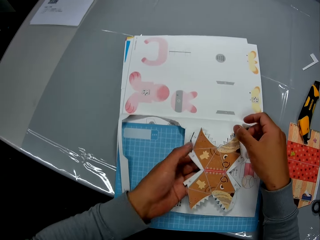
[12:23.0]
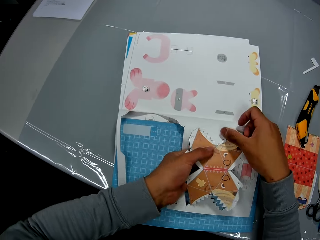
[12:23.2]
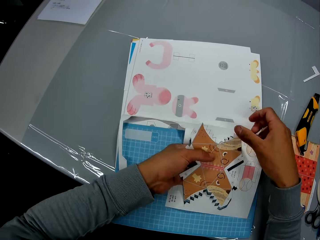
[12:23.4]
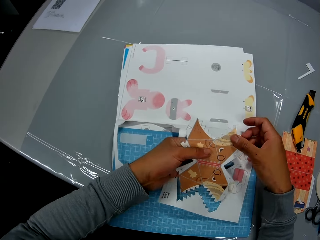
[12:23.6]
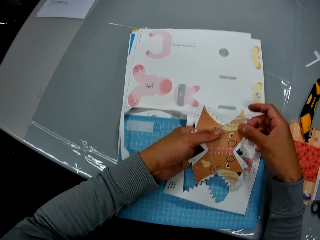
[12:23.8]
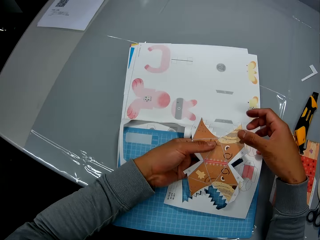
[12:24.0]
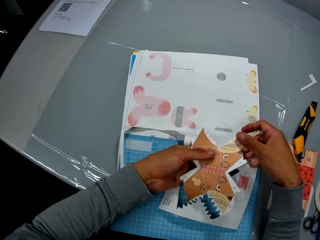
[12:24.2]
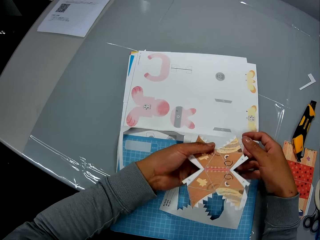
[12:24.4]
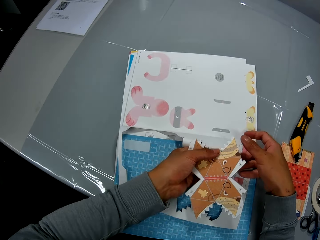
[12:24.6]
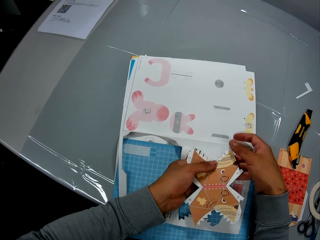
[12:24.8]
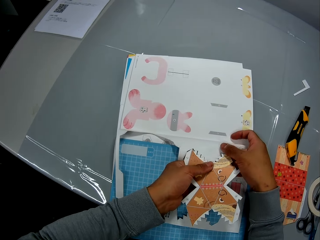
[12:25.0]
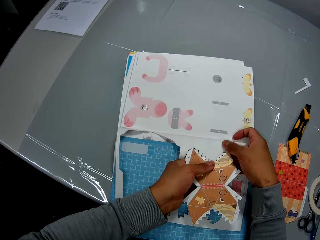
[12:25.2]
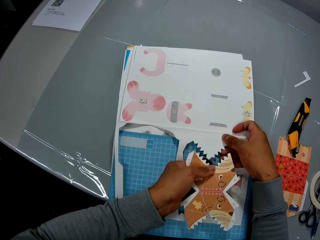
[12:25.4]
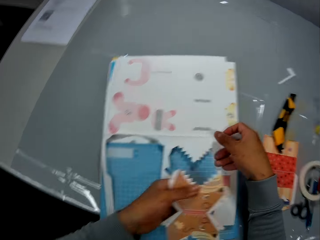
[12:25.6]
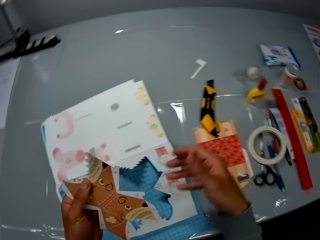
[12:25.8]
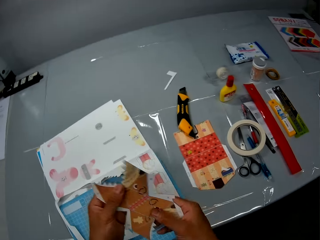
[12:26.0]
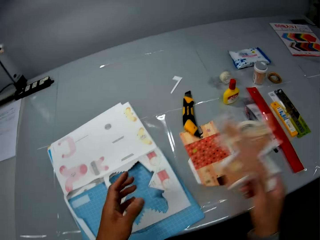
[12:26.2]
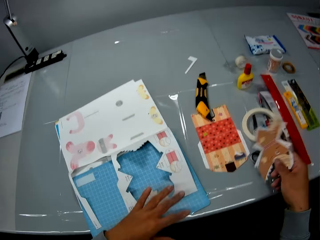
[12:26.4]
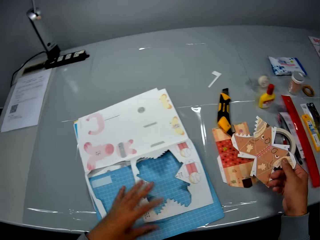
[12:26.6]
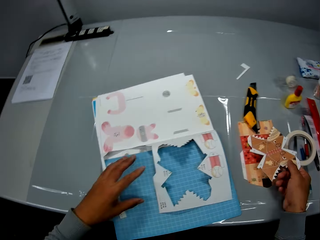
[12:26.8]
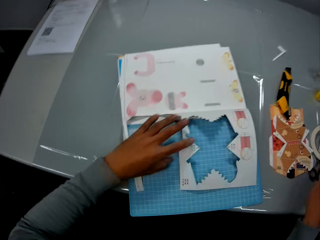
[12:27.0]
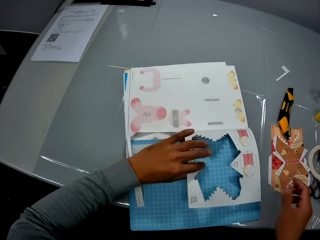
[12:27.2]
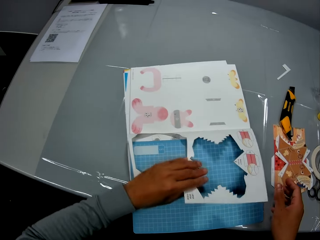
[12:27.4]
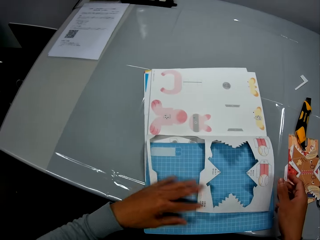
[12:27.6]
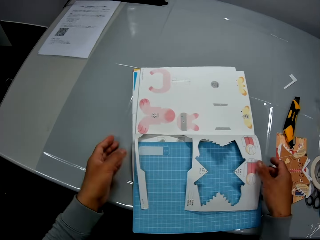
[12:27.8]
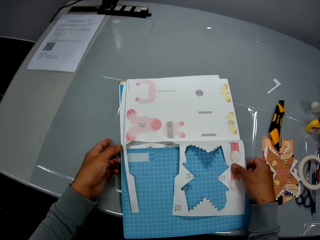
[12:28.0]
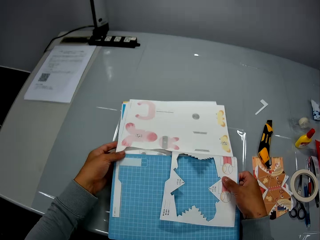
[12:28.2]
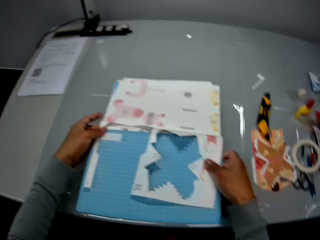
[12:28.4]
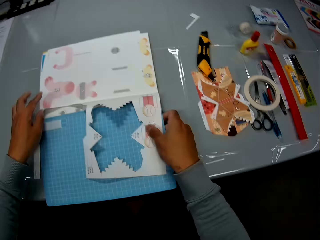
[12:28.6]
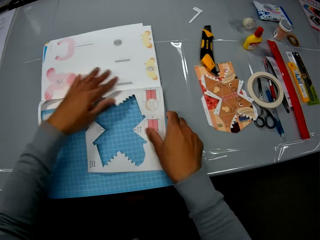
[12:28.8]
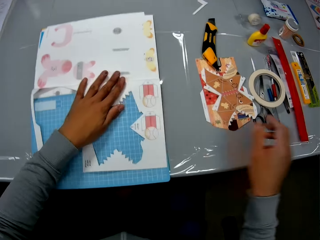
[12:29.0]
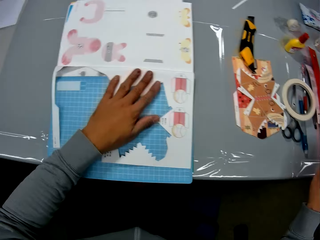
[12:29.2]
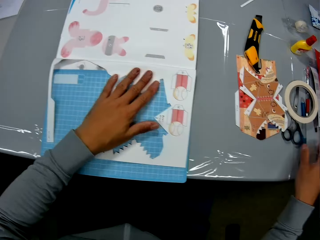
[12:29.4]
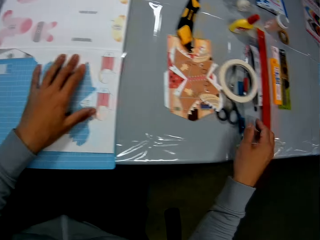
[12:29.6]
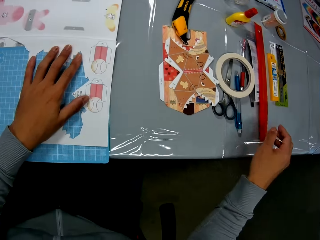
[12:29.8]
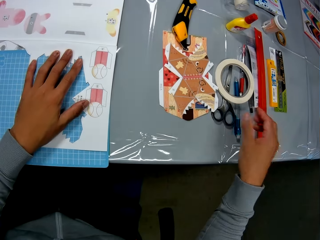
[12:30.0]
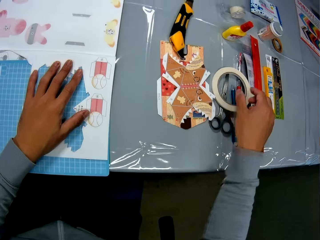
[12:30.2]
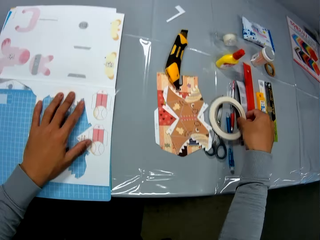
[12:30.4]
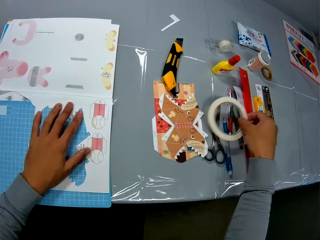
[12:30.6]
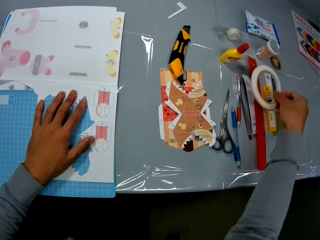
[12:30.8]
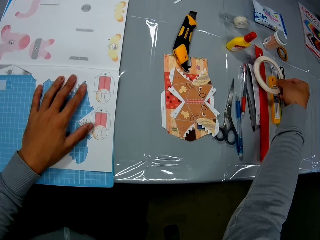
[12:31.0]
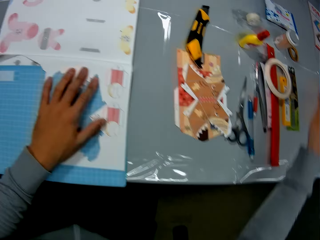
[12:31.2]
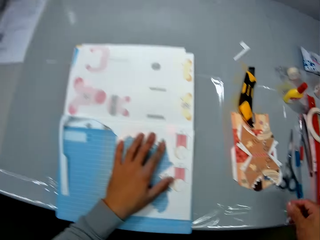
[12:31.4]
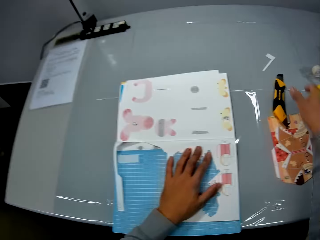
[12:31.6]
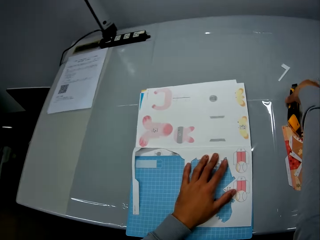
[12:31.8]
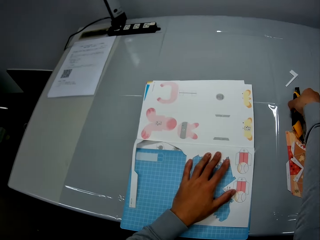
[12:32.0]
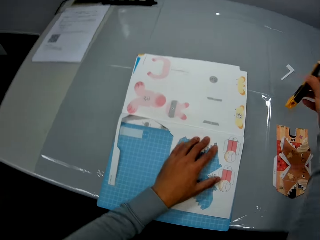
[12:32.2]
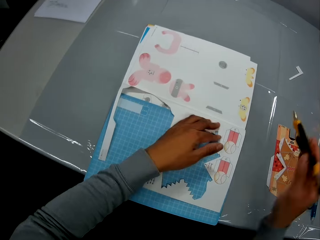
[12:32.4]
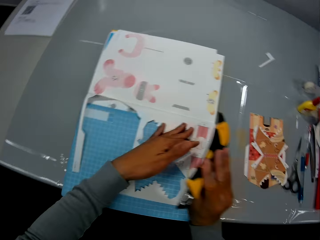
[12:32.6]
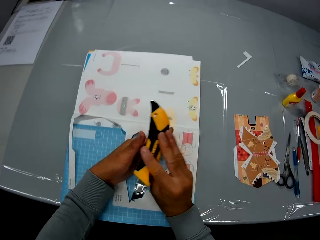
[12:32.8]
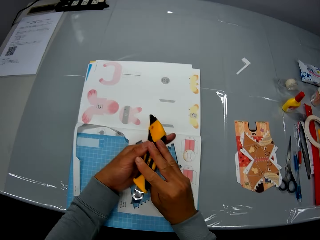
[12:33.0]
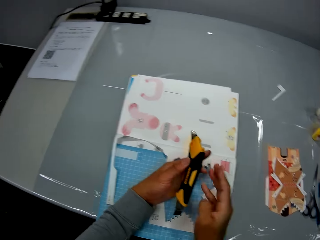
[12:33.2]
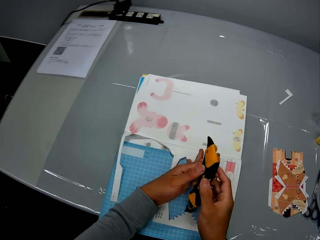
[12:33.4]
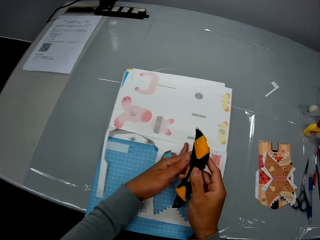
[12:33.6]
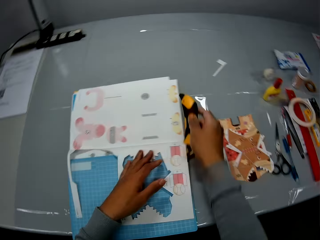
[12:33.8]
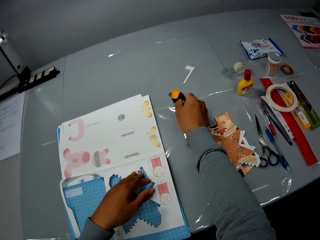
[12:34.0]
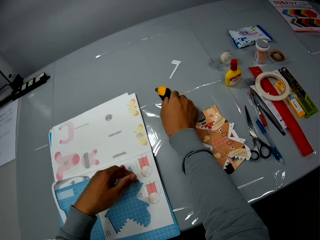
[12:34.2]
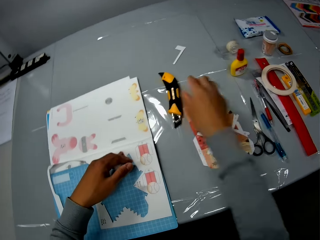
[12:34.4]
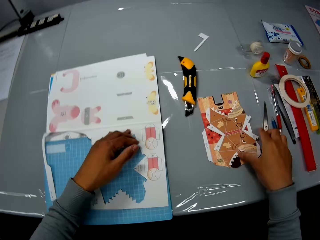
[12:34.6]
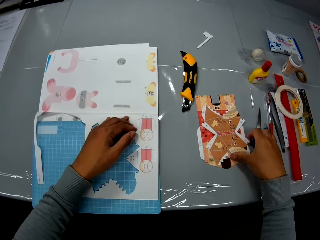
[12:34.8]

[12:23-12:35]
The camera wearer drops the cut out paper craft or decoration on the table with his right hand. He holds the decoration. He moves the craft book with his hands. He places his left hand on the craft book. He moves a paper tape or sellotape on the table with his right hand. He lifts the sellotape and puts the sellotape on the table. He picks up the utility knife from the table with his right hand. He holds the utility knife. He adjusts the utility knife with his hands. He drops the utility knife on the table with his right hand.

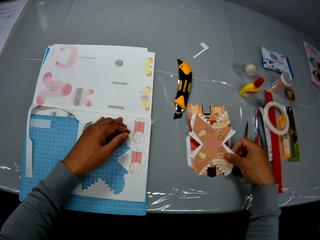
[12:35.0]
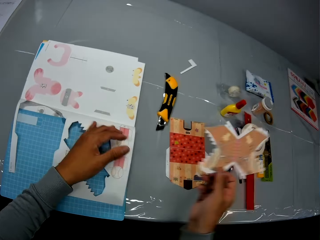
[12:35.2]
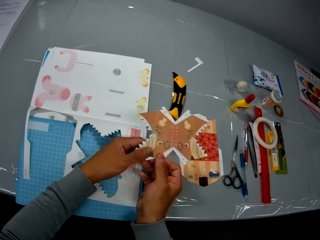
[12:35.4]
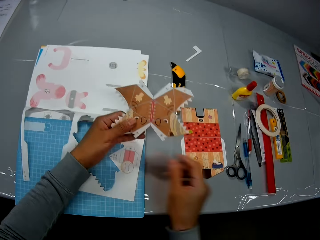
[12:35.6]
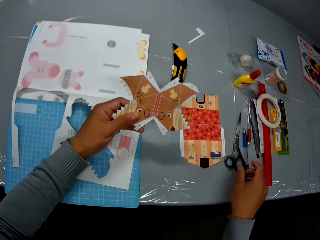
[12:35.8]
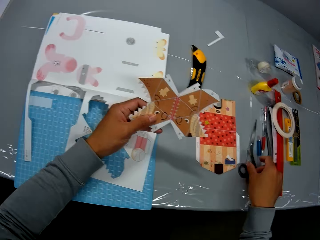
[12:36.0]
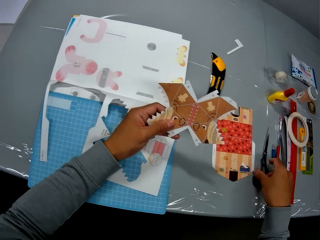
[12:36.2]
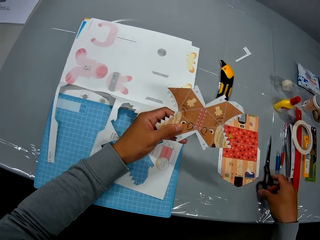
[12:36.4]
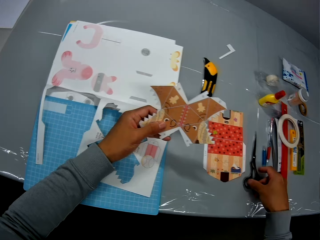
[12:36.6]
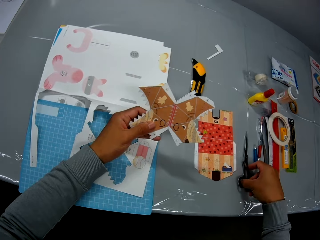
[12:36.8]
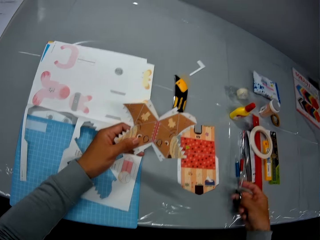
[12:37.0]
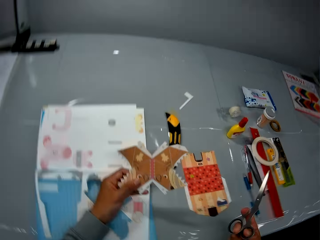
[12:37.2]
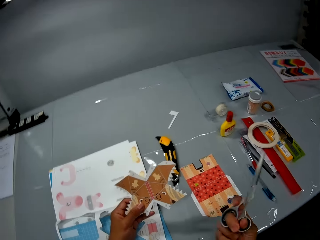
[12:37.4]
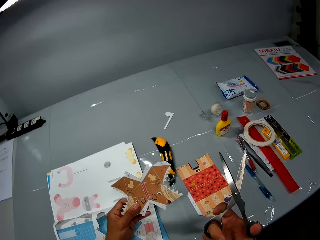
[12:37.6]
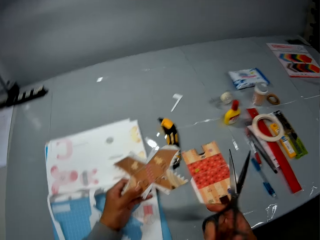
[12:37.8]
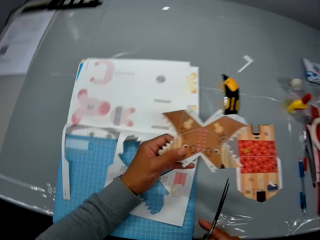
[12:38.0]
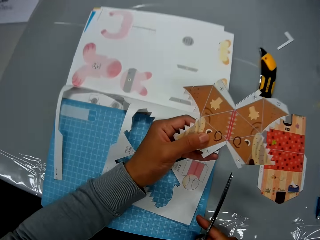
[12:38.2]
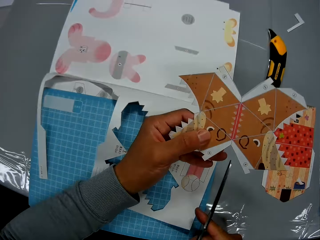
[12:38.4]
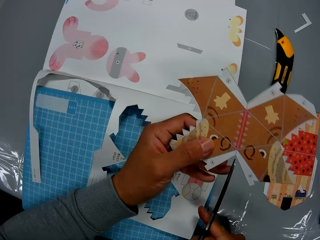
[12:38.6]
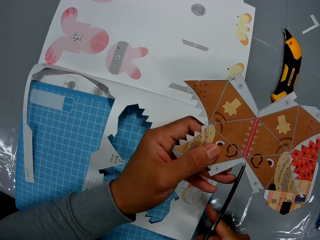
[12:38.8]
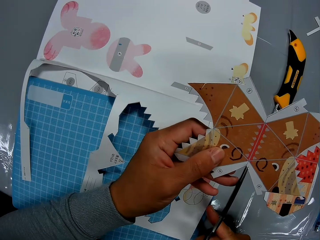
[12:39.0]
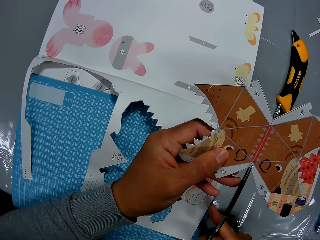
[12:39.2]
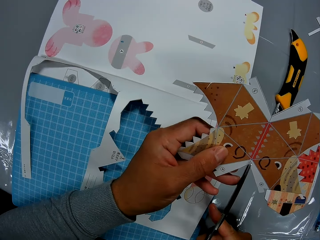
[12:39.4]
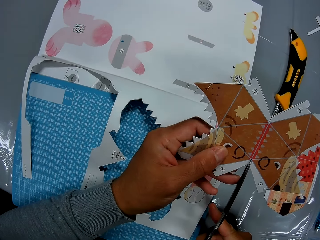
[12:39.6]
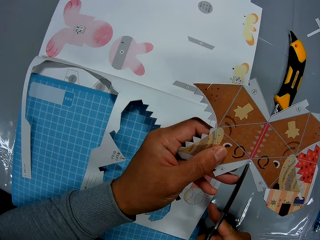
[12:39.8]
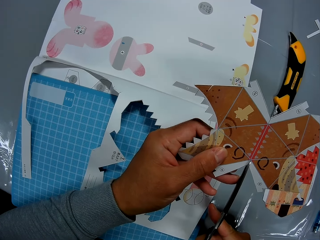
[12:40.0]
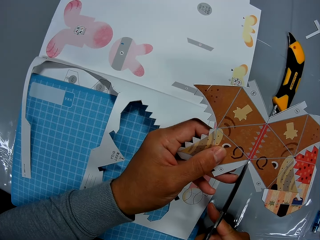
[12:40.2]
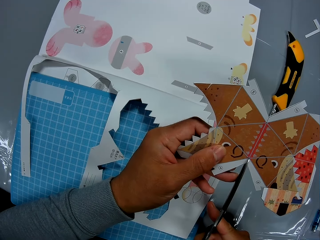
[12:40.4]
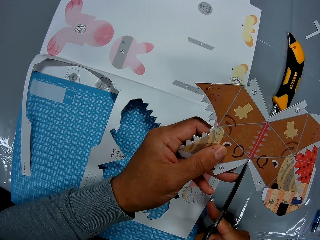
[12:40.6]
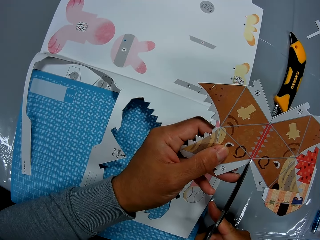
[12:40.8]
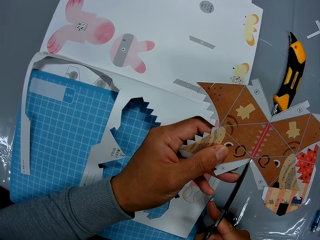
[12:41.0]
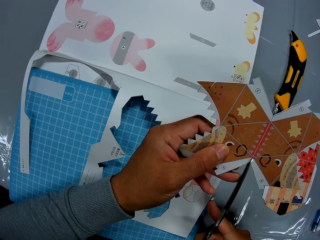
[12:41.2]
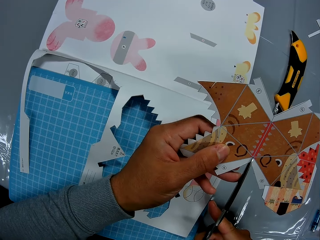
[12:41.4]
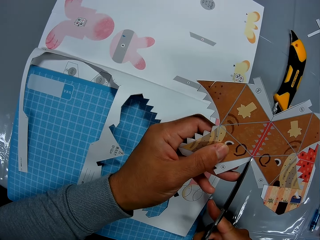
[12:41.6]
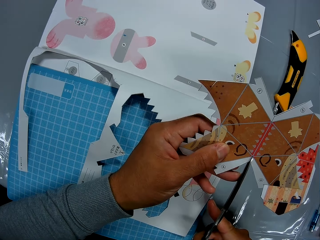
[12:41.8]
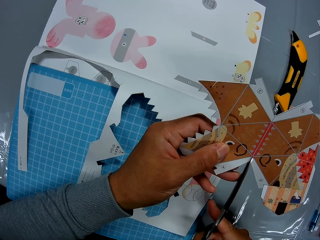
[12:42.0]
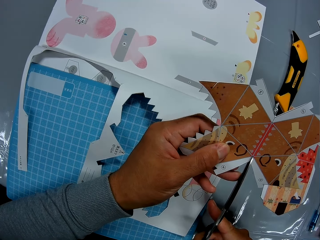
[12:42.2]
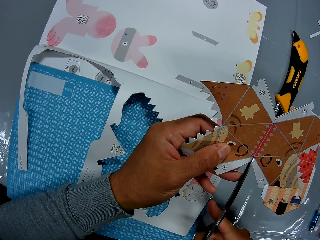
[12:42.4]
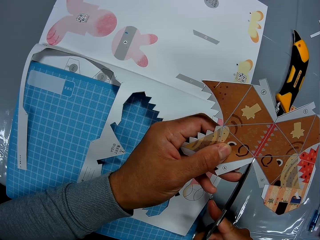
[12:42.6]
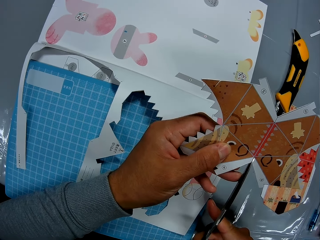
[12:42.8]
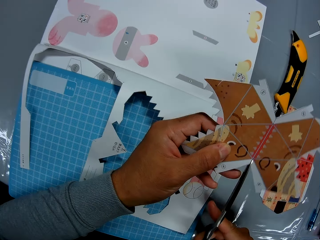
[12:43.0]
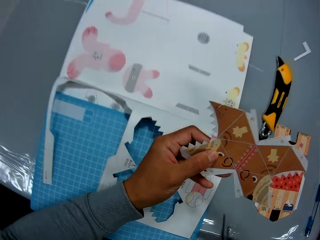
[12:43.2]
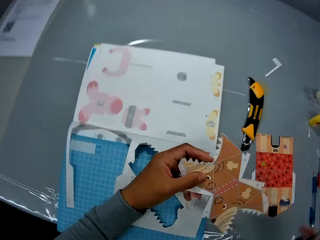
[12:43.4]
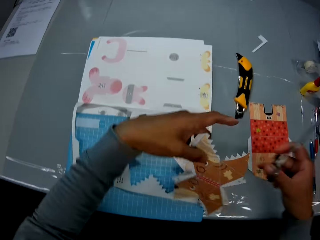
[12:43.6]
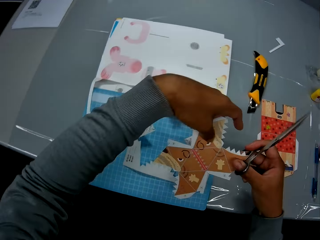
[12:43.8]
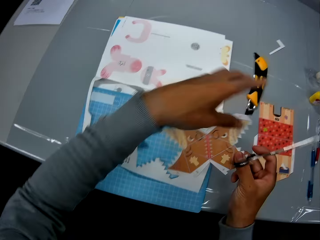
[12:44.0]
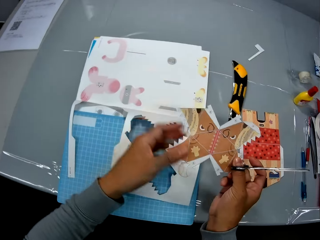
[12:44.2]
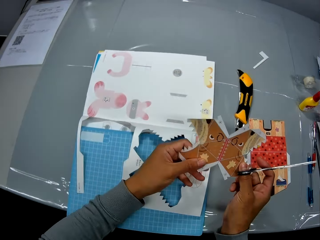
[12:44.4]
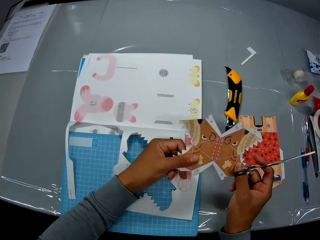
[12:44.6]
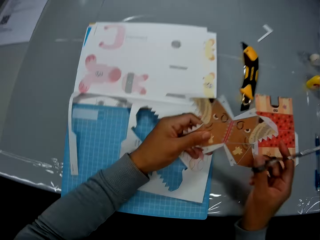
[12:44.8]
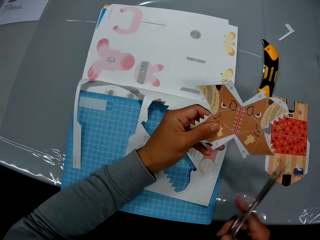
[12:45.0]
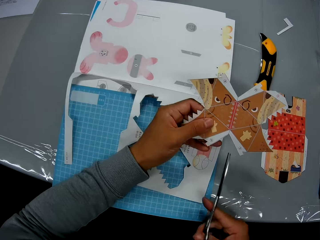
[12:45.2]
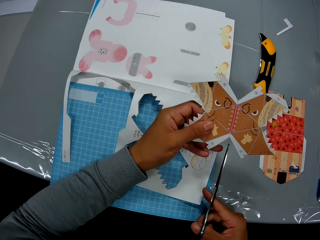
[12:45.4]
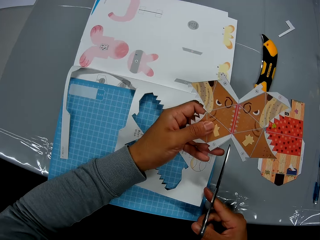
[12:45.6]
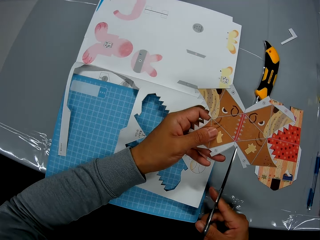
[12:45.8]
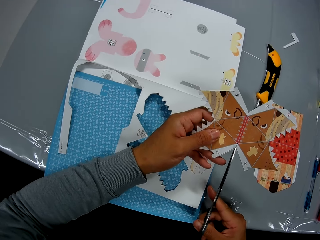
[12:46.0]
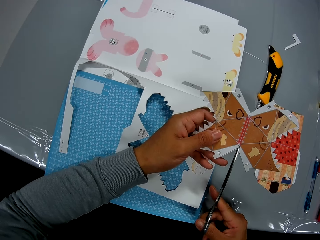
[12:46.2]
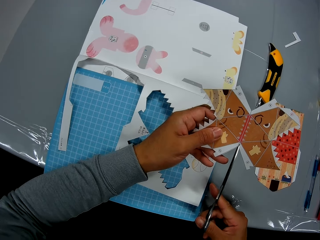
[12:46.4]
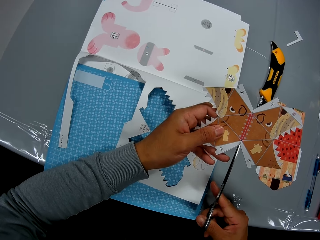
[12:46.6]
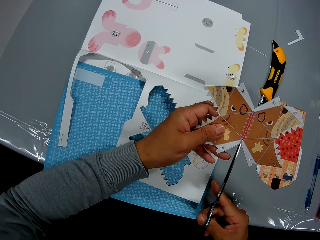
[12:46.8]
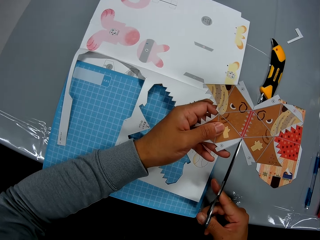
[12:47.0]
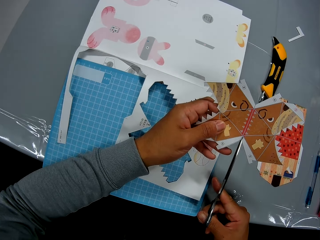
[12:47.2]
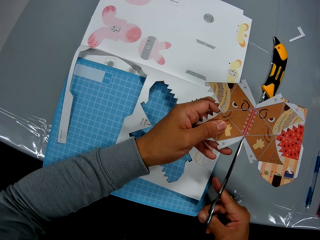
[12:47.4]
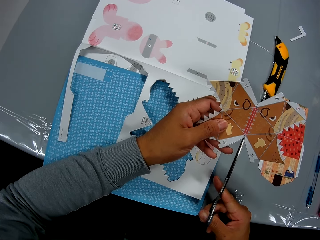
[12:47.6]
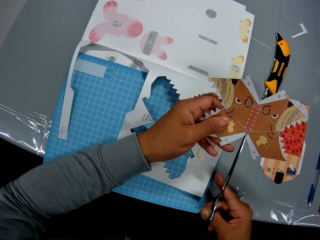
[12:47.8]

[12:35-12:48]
The camera wearer picks up the paper craft or decoration from the table with his right hand. He holds the decoration. He passes the paper craft from his right hand to his left hand. He picks up a pair of scissors from the table with his right hand. He holds the pair of scissors. He cuts the paper craft with the scissors. He turns the paper craft with his hands. He cuts the paper craft with the scissors in his right hand.
